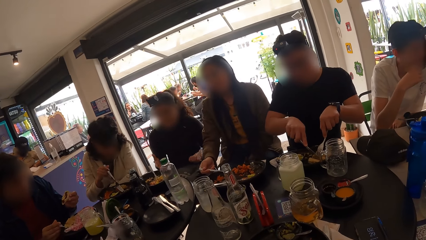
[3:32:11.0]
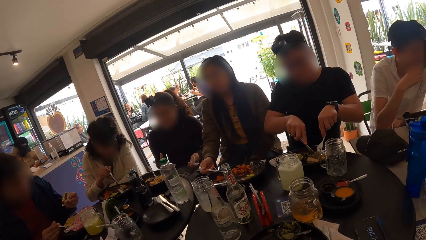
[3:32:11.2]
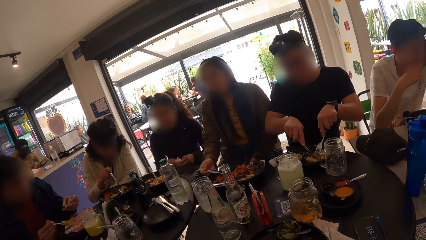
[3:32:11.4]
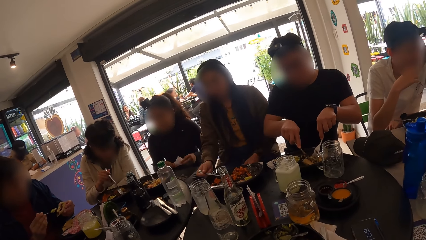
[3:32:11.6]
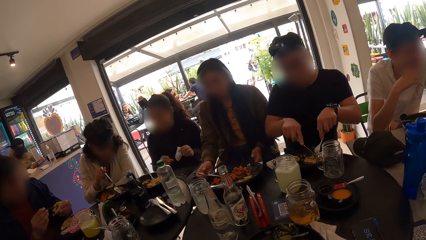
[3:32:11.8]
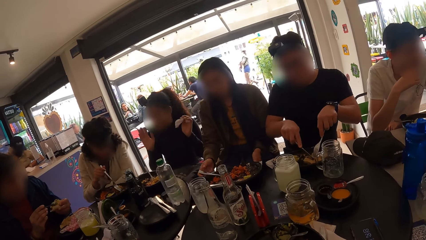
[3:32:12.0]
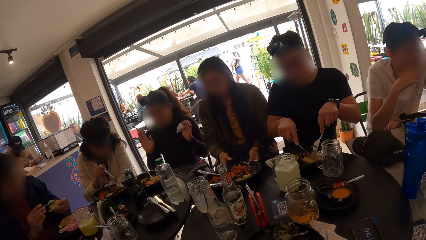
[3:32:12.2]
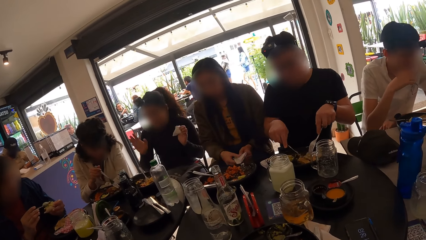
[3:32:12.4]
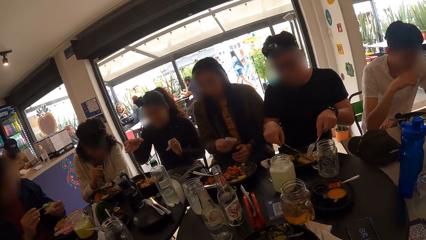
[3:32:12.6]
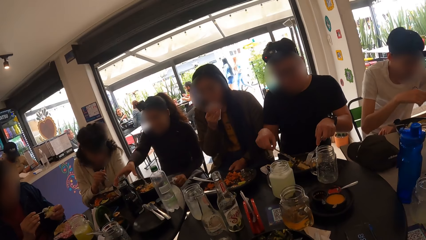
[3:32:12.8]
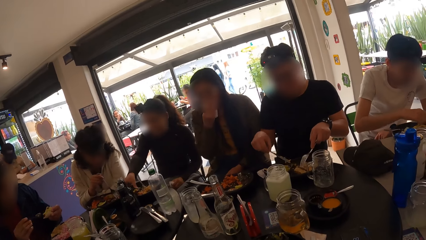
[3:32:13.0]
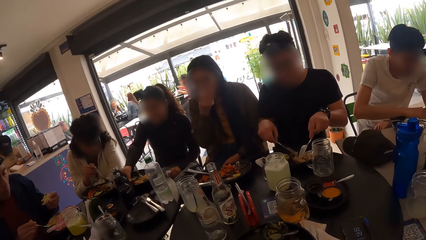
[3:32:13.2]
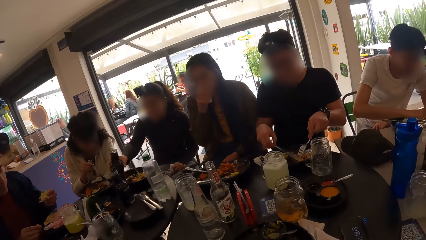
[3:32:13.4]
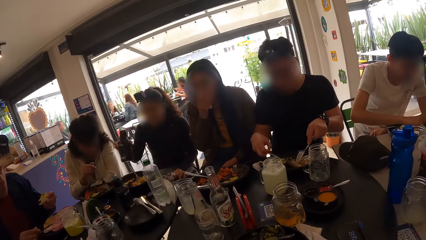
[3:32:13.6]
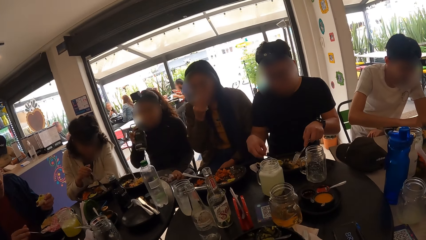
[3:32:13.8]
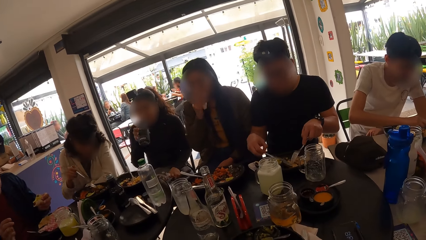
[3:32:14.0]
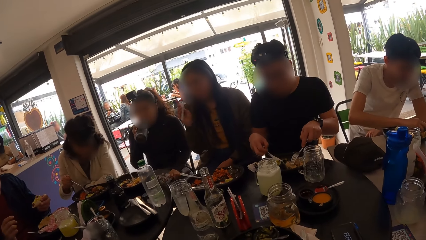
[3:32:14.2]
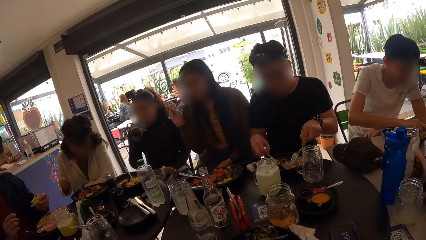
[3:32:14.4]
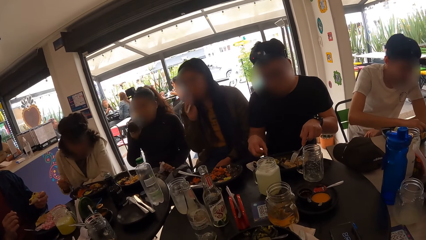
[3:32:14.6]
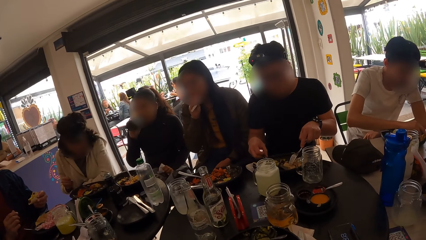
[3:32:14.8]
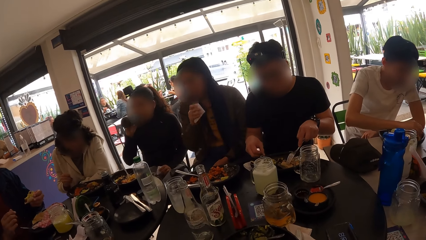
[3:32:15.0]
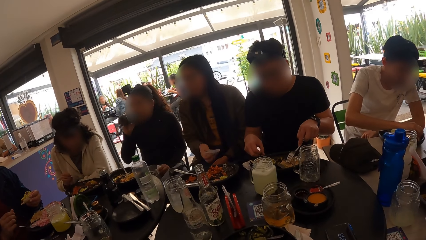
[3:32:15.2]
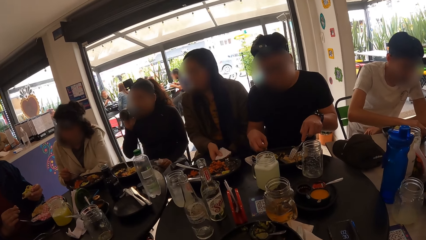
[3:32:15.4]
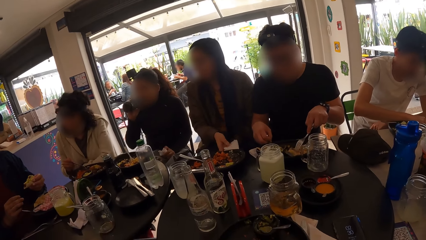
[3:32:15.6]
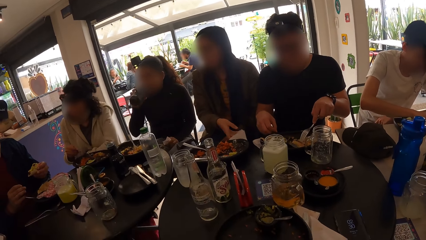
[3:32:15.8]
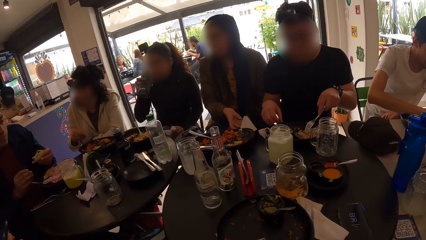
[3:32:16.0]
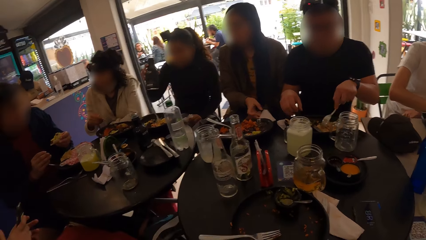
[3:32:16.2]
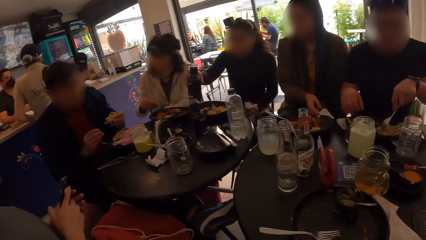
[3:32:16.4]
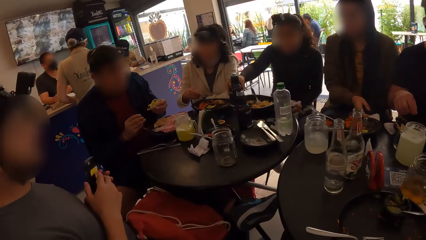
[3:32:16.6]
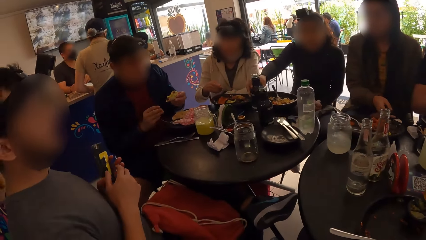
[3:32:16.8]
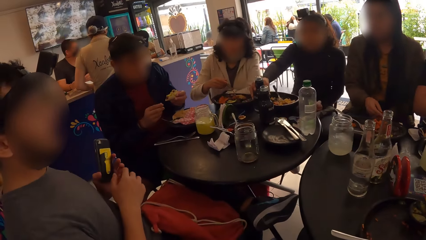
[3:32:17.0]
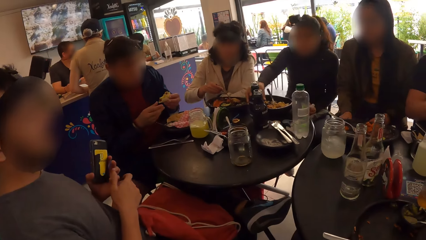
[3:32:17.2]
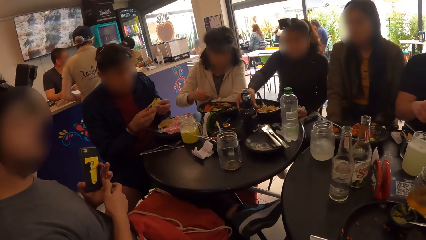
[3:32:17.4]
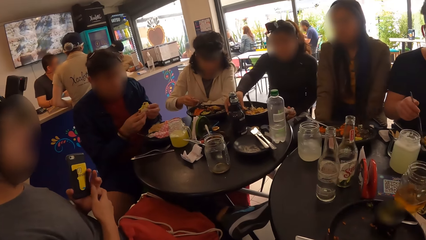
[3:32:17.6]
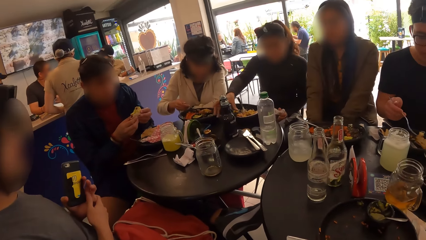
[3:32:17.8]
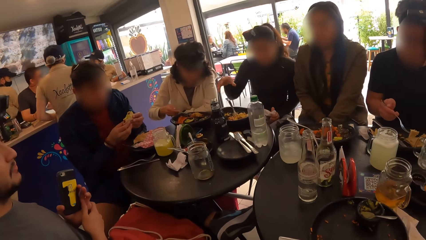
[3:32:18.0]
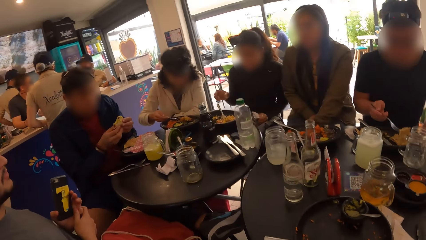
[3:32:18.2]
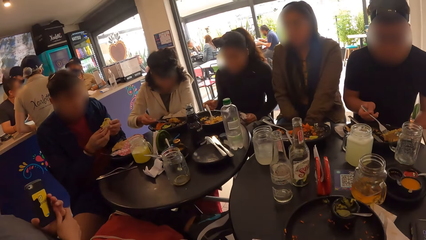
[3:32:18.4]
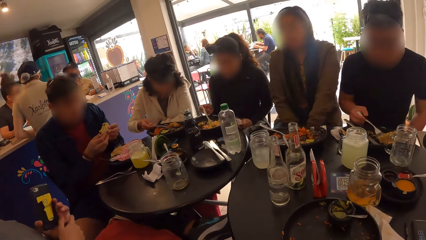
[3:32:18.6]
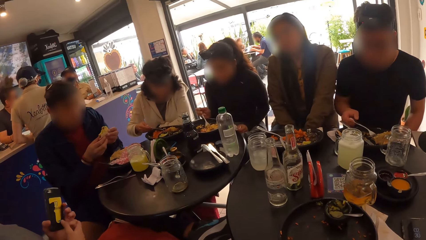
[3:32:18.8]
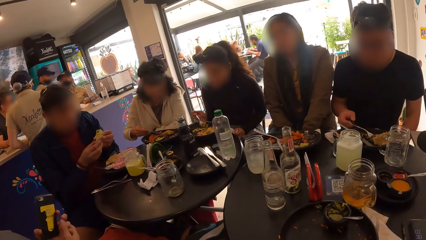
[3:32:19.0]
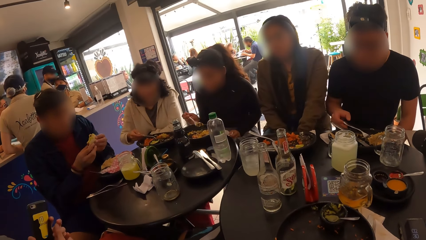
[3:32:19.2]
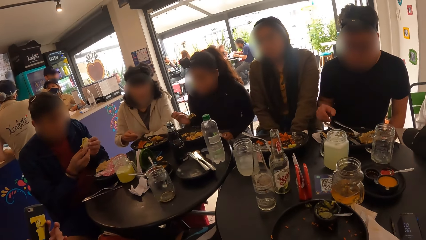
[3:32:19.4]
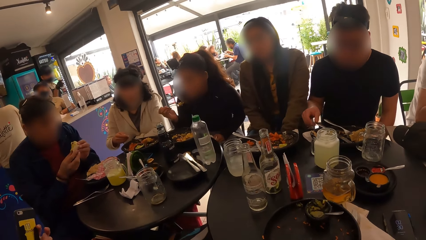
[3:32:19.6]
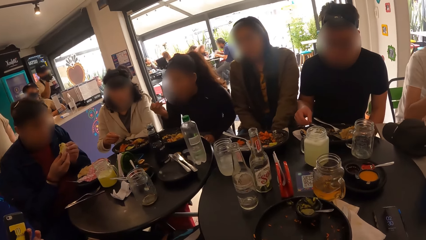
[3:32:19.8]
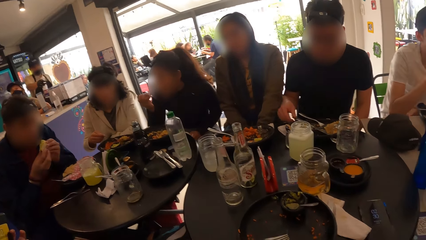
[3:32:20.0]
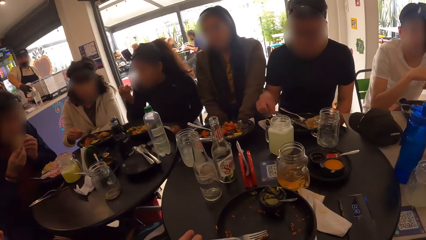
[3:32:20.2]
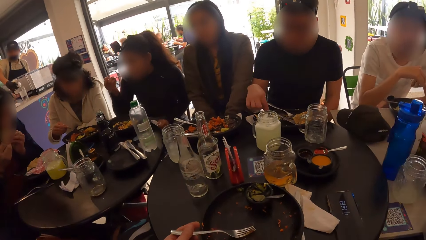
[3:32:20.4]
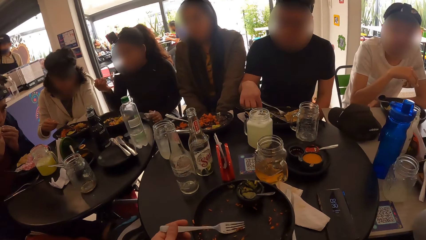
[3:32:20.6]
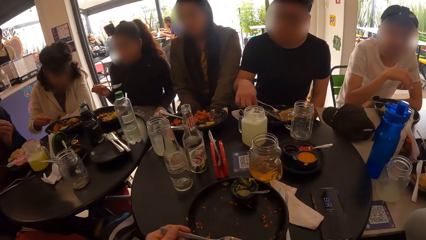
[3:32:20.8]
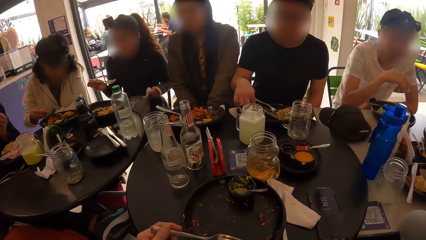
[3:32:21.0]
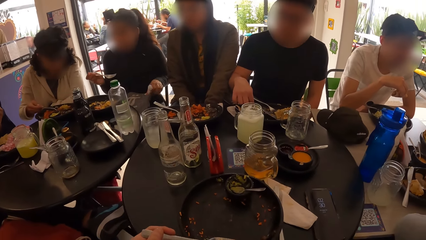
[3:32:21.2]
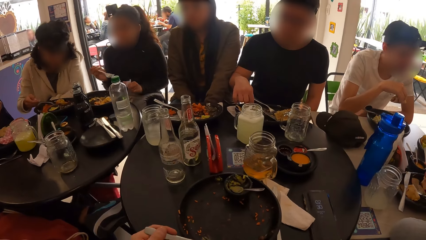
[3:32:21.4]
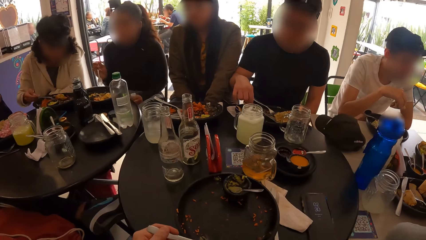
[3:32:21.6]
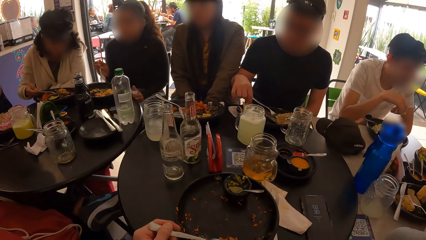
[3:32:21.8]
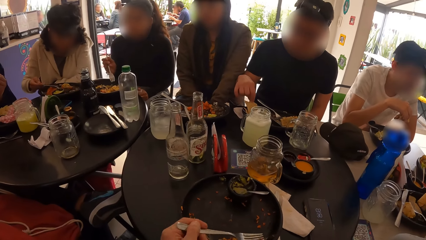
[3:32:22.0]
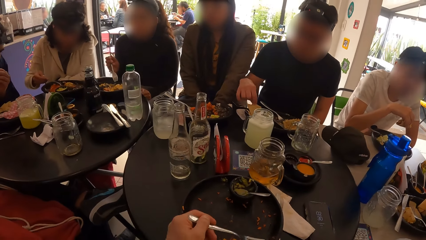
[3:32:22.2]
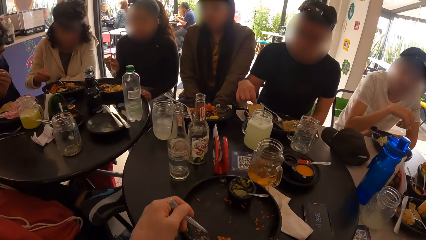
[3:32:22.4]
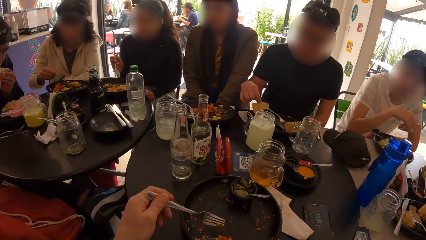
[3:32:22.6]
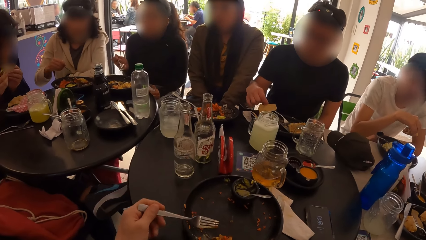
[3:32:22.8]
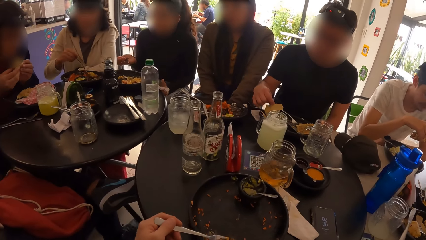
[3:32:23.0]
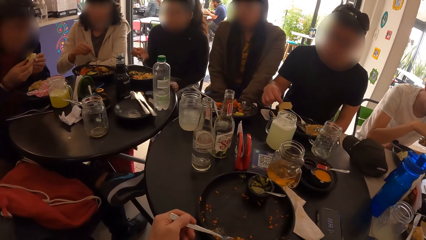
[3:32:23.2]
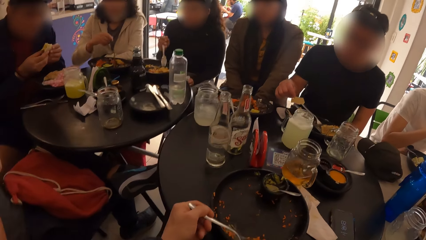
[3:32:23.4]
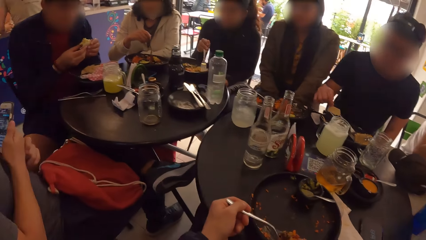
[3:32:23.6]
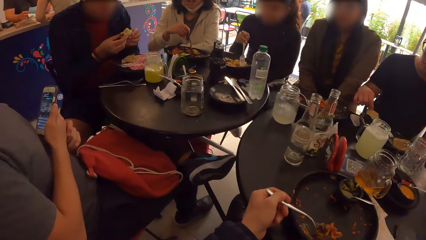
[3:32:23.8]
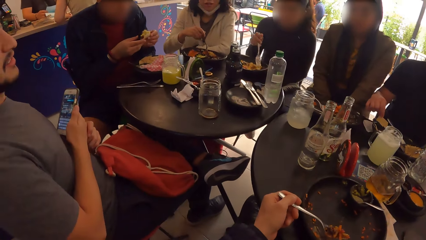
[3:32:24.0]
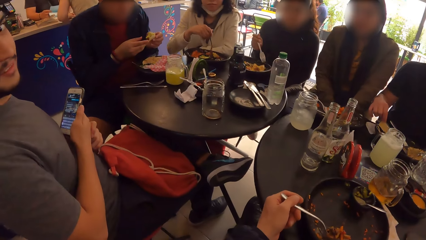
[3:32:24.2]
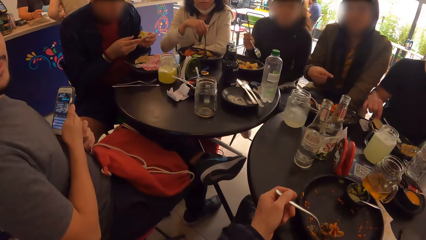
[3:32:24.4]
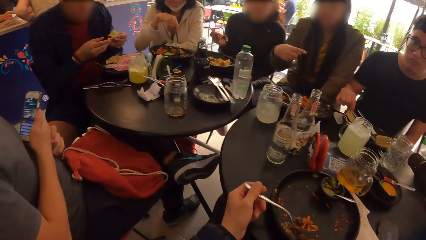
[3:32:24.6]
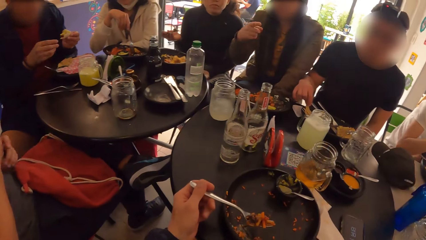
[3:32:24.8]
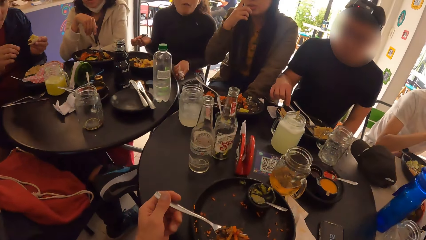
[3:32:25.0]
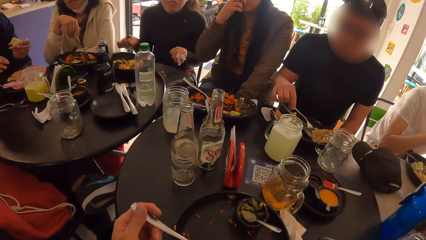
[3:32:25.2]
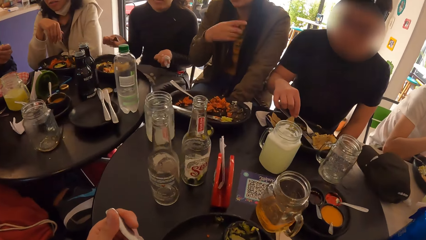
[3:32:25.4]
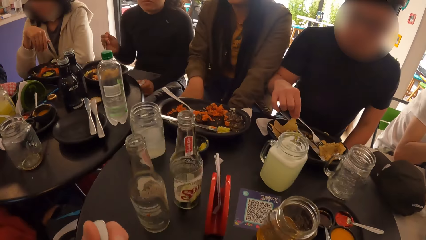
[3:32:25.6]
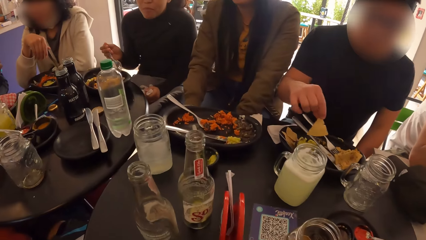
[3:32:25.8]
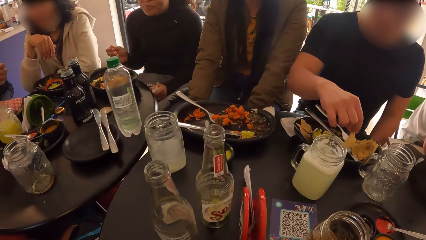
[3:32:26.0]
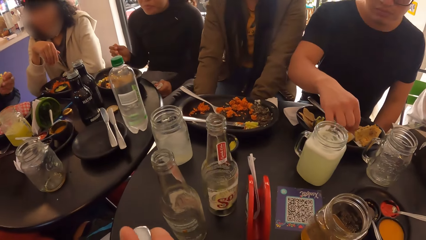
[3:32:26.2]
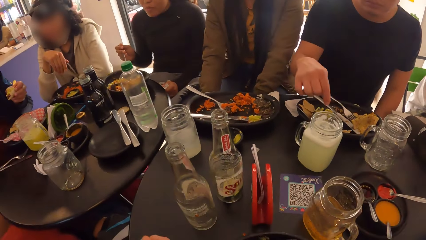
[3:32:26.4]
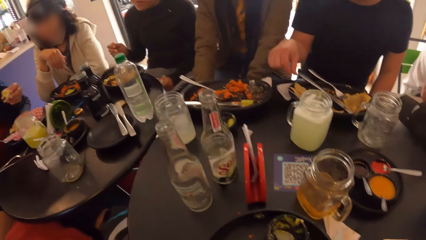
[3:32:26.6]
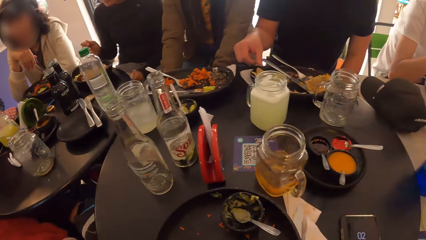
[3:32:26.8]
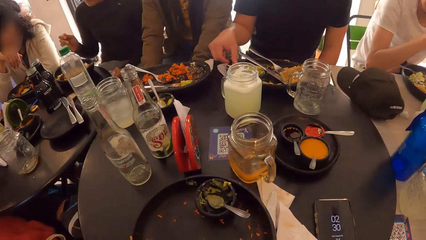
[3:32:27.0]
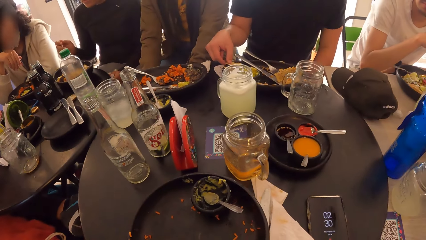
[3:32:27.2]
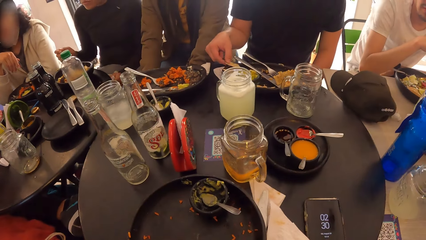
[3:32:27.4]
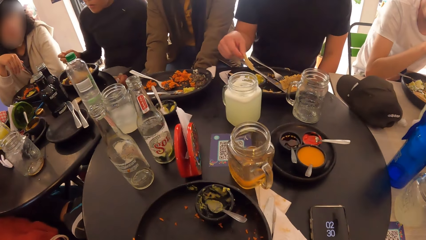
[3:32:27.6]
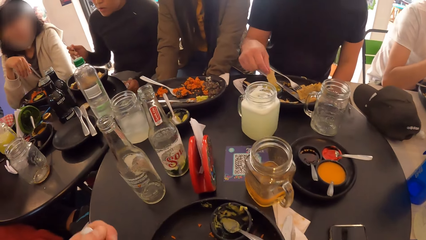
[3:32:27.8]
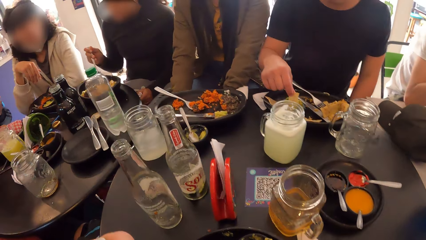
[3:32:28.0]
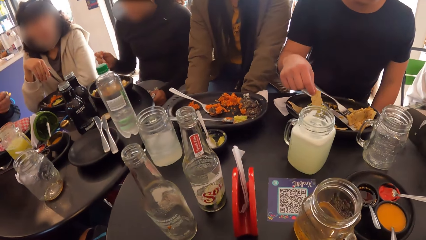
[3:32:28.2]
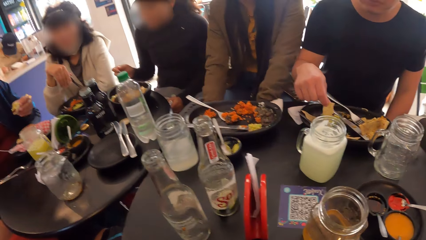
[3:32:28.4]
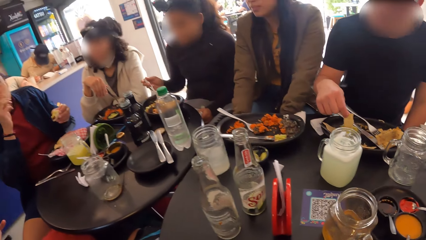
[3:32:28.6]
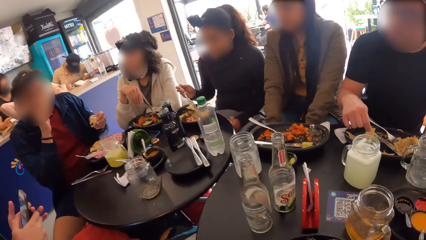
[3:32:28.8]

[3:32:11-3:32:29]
A woman drops the fork on the plate on the table with her right hand. A man pours the food in the spoon in his right hand on the baked snack in his left hand. The woman picks up a tissue paper from her lap with her left hand, passes the tissue paper from her left hand to her right hand, and wipes her mouth with the tissue paper in her right hand. Another woman picks a water bottle from the table with her right hand. The man drops the spoon on the plate with his right hand. The second woman drinks from the bottle in her right hand. The first woman drops the tissue paper in her right hand on her lap. Another man interacts with the first woman. The second woman drops the bottle on the table with her right hand. The camera wearer interacts with a man. The first man holds the baked snack in his left hand with his right hand. The second woman takes food from the plate on the table with the fork in her right hand. A third man drops the fork on the plate with his right hand. The second woman eats the food with the fork in her right hand. The camera wearer takes the fork in the plate on the table with his left hand. The first man eats the baked snack in his hands. The second woman adjusts the bag on her lap with her left hand. The third man picks up a sliced food from the plate with his right hand. The camera wearer gathers the food in the plate with the fork in his left hand. He looks around. He interacts with the second man and the first woman. The third man drops the sliced food in his right hand on the plate on the table. The camera wearer interacts with the second woman and the first woman. He eats from the fork in his left hand. The third man picks up the sliced food from the plate with his right hand, drops the sliced food in his right hand on the plate on the table, and picks up the sliced food from the plate with his right hand. The second woman takes food from the plate on the table with the fork in her right hand.
